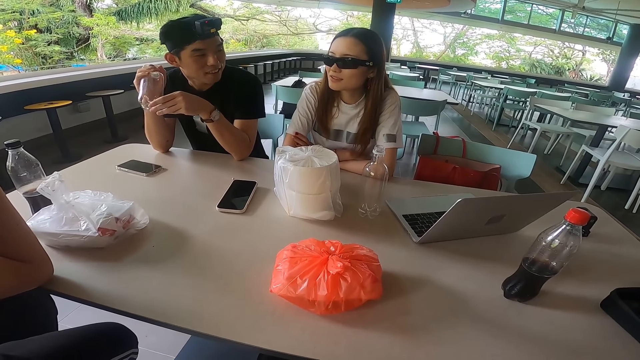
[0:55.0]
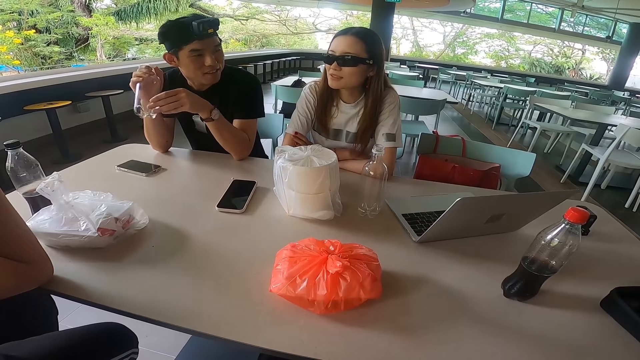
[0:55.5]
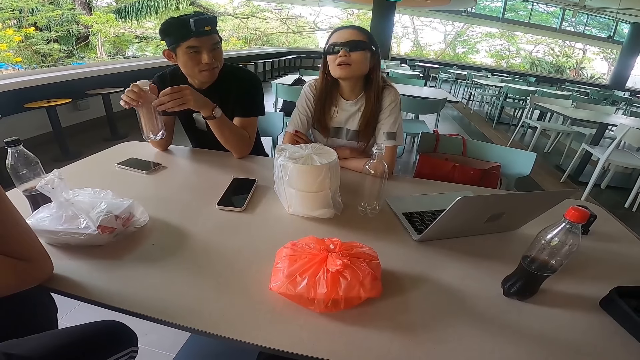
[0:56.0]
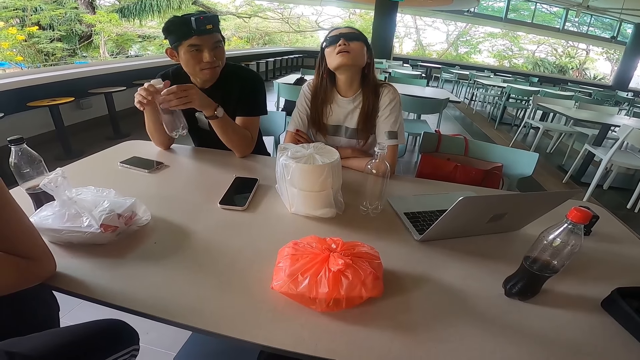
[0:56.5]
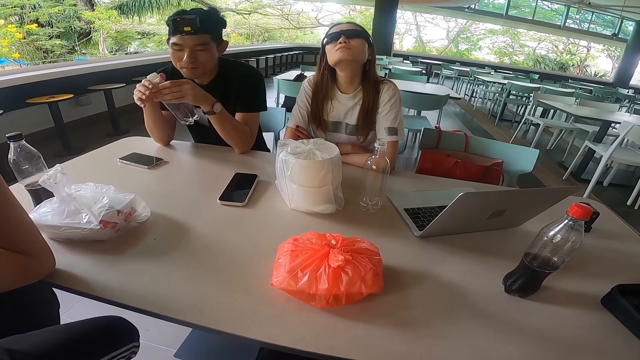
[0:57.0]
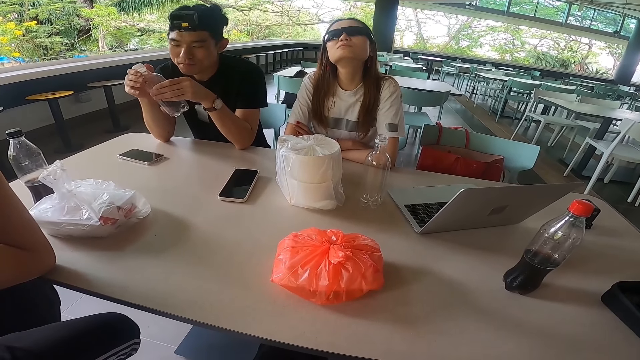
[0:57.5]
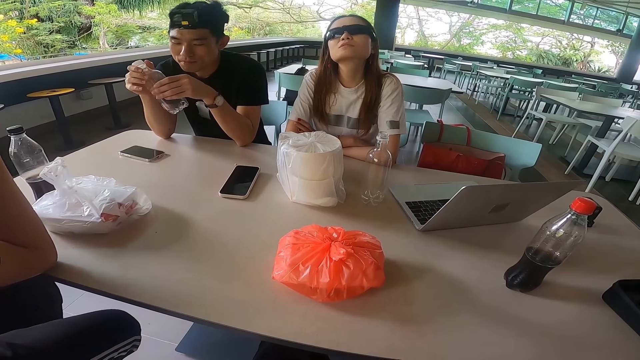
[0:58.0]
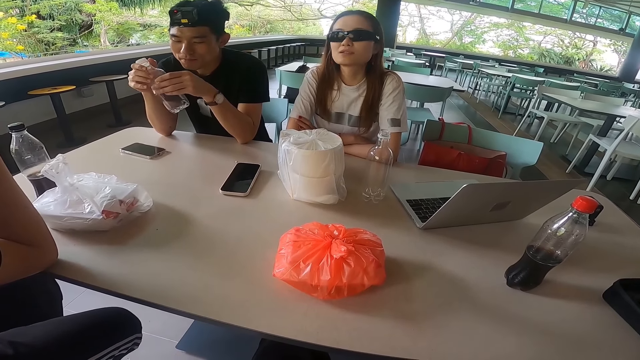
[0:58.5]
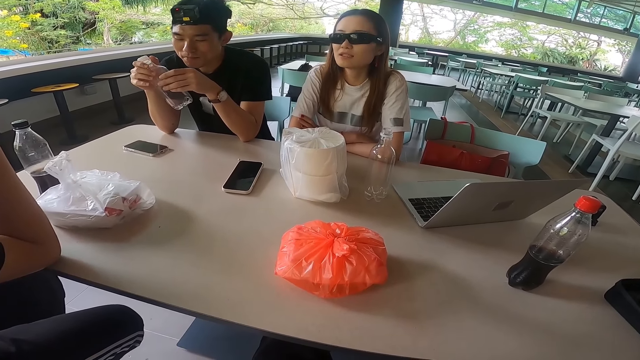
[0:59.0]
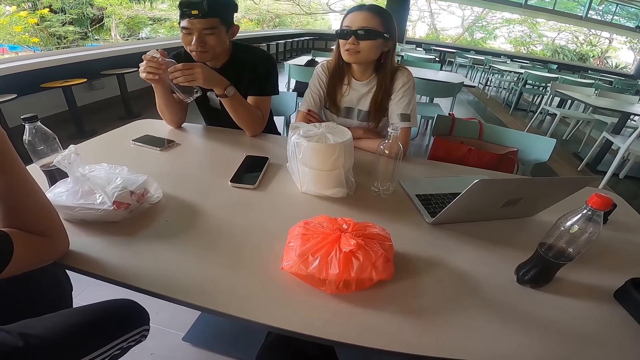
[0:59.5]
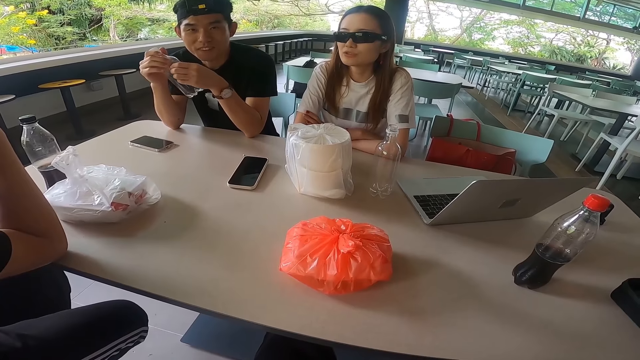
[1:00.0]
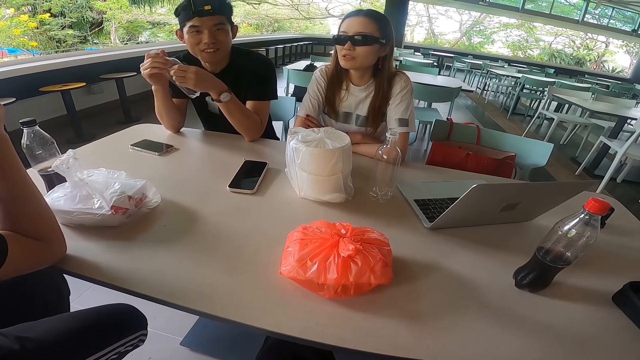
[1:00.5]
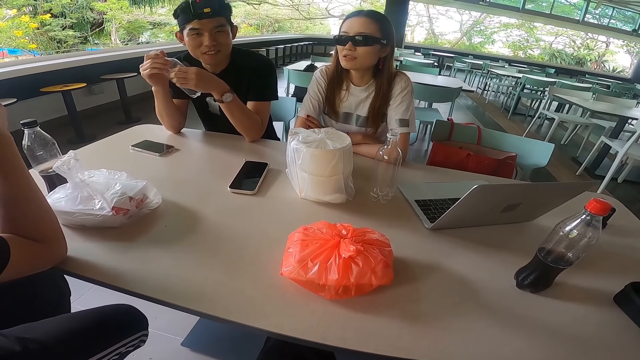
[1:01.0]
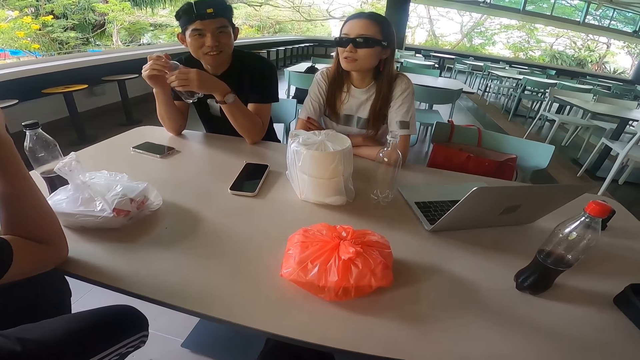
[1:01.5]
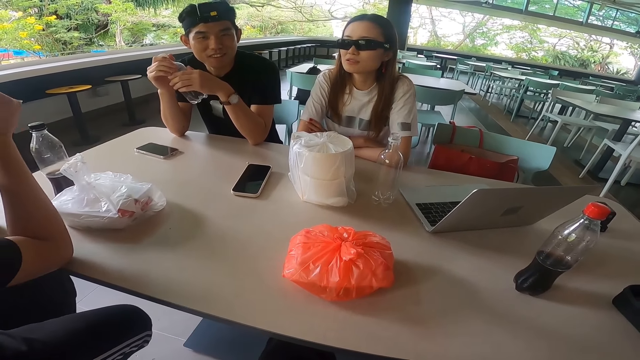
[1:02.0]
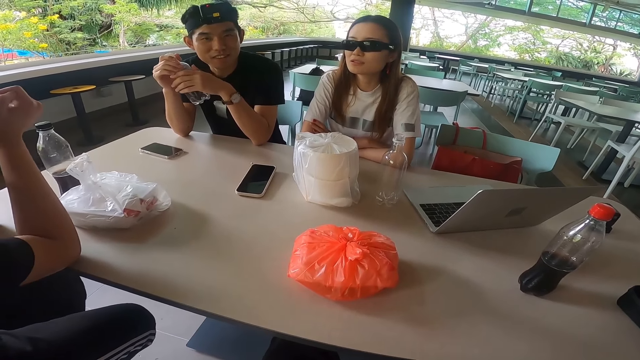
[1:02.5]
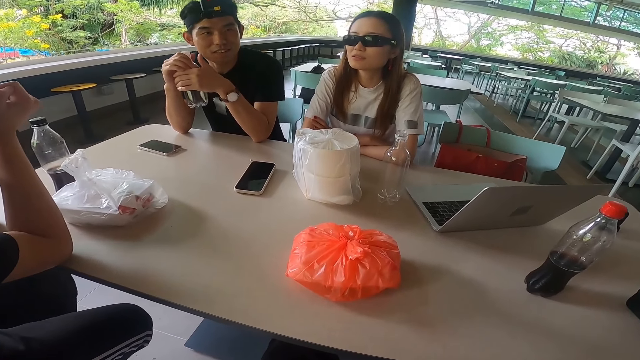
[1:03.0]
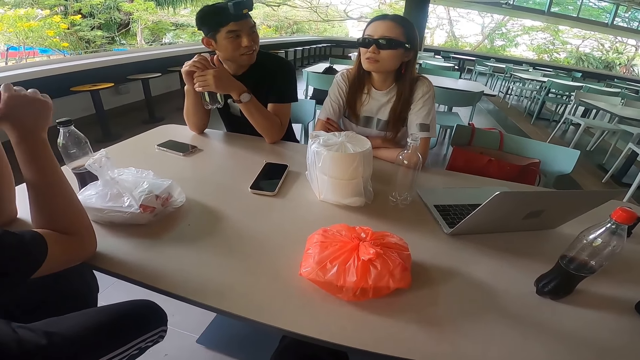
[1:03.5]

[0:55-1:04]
The camera wearer stares at a lady.

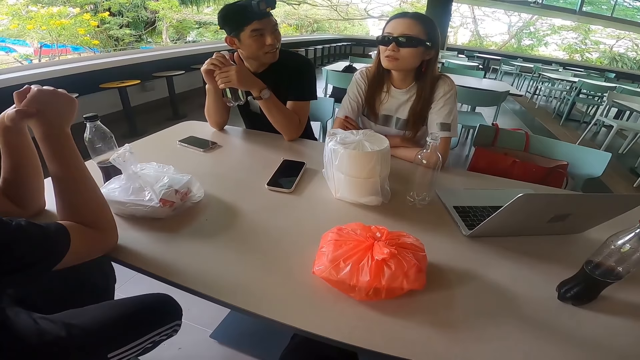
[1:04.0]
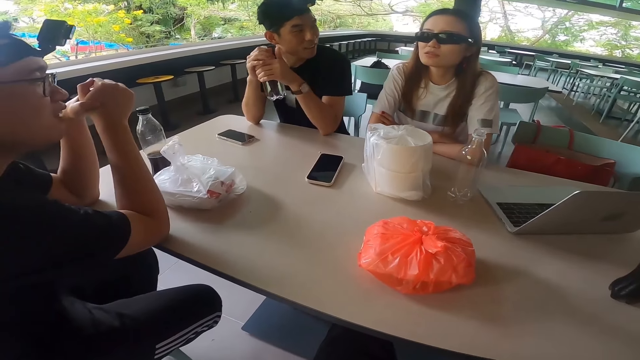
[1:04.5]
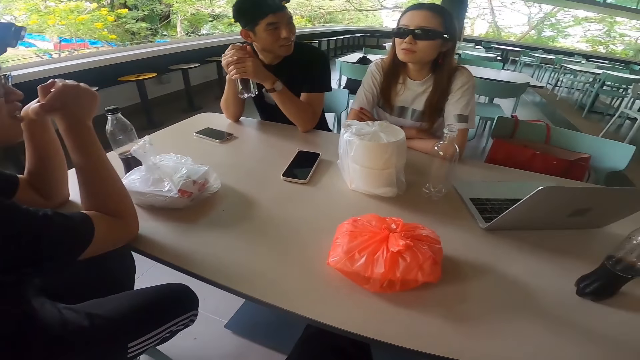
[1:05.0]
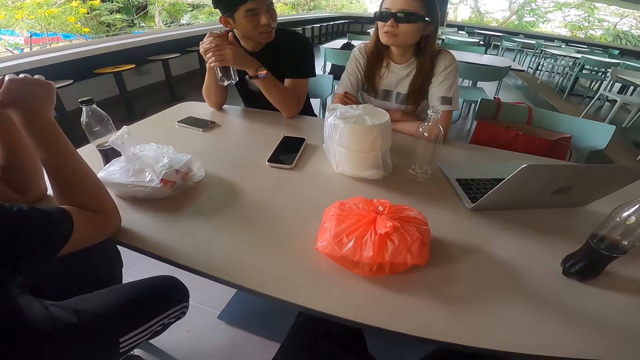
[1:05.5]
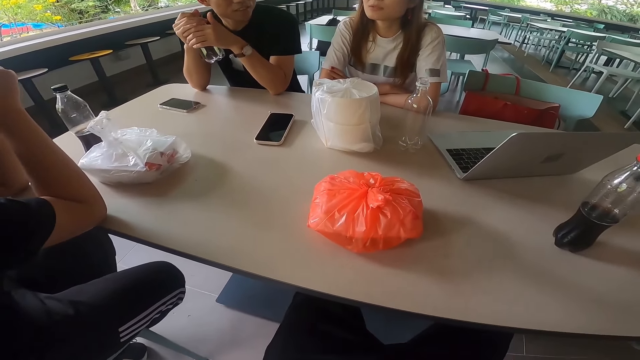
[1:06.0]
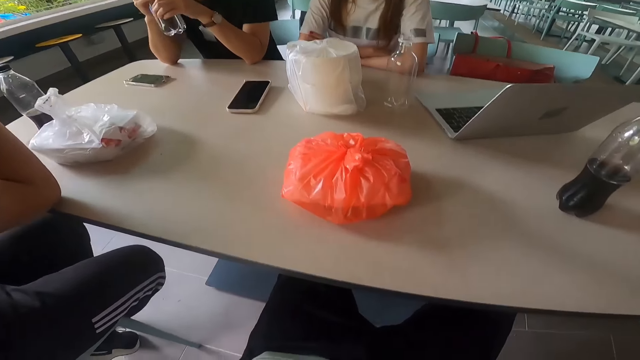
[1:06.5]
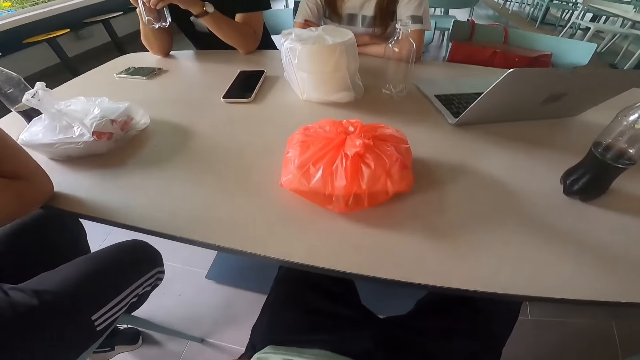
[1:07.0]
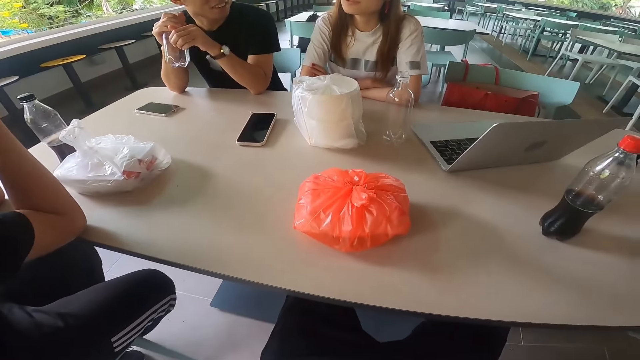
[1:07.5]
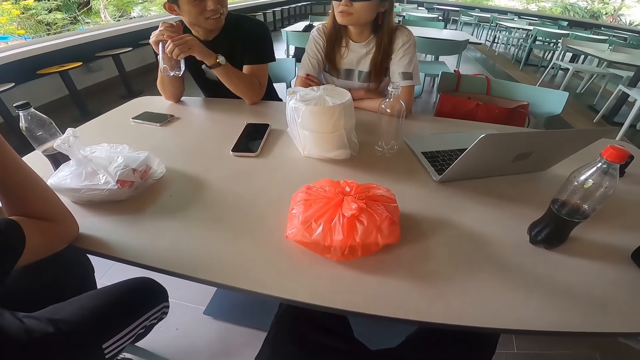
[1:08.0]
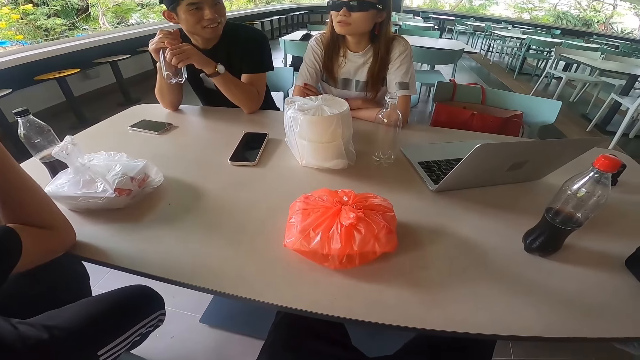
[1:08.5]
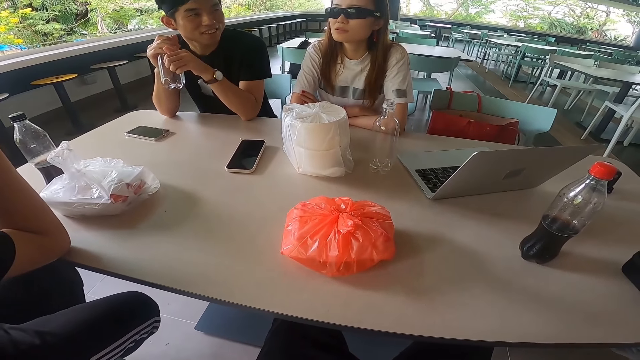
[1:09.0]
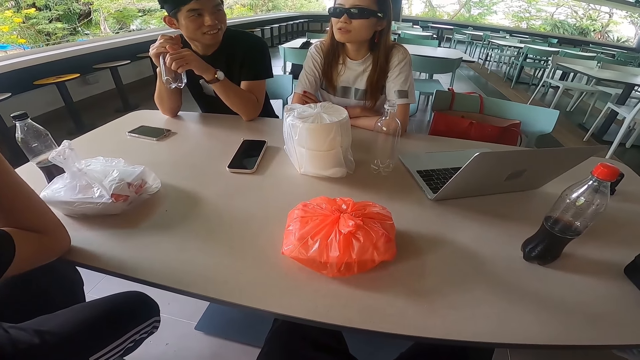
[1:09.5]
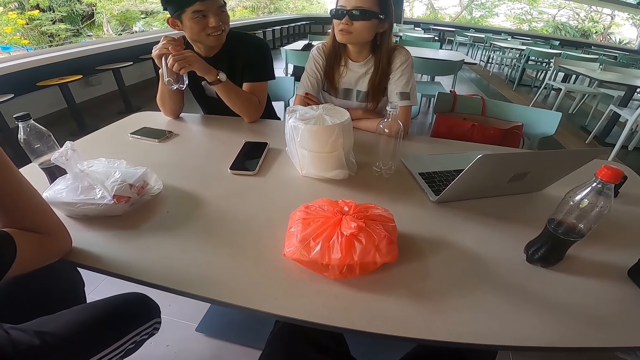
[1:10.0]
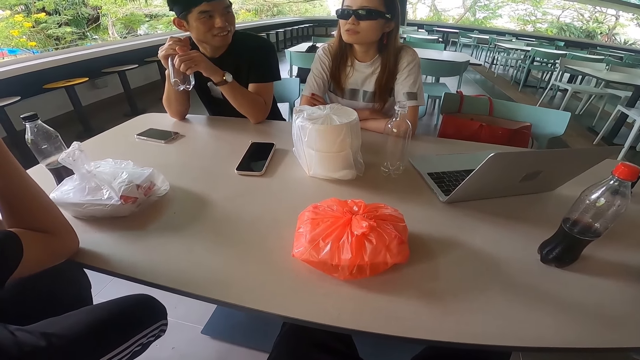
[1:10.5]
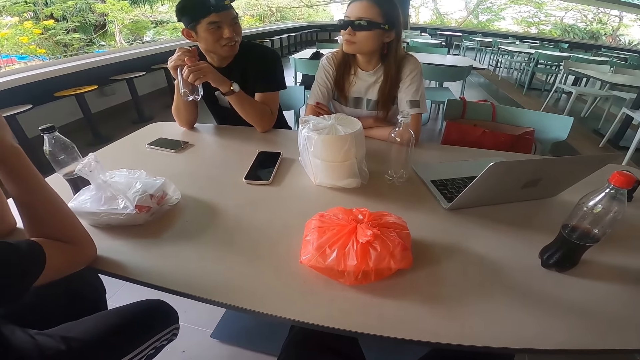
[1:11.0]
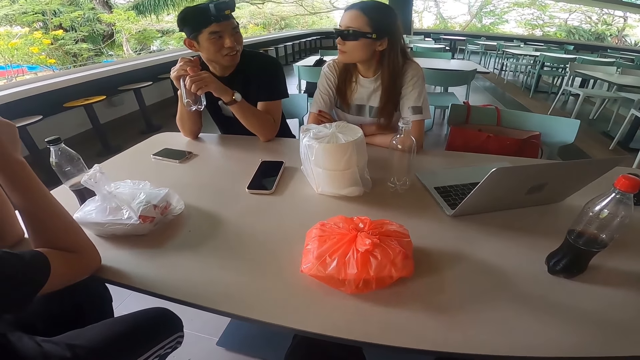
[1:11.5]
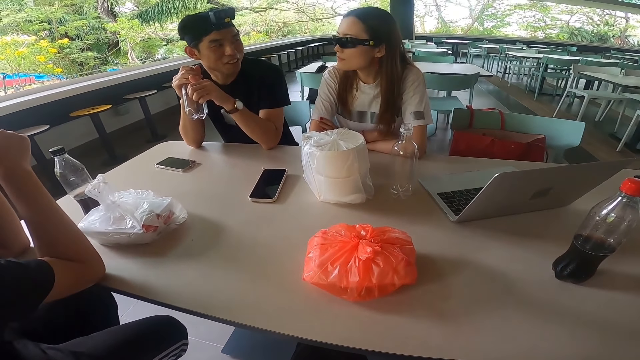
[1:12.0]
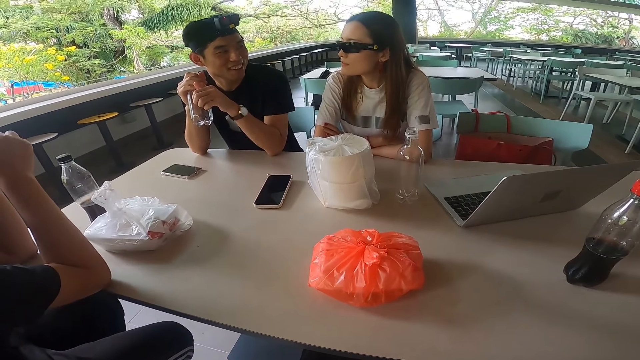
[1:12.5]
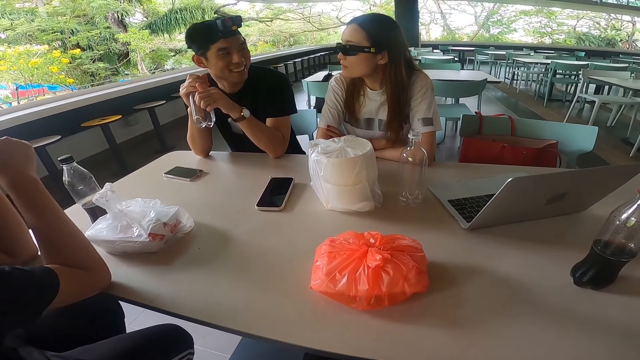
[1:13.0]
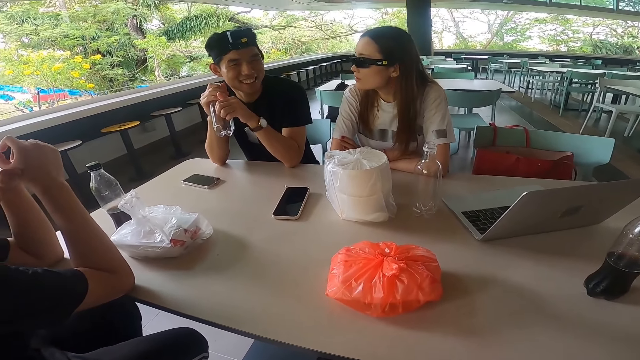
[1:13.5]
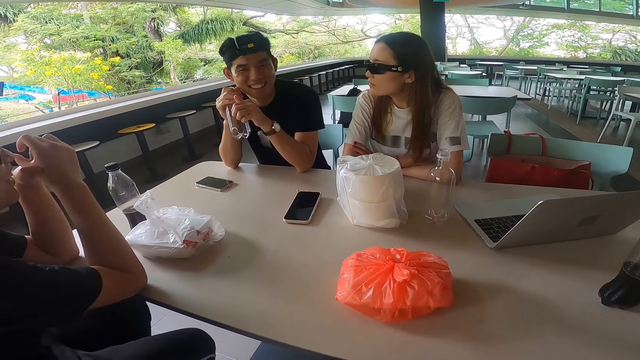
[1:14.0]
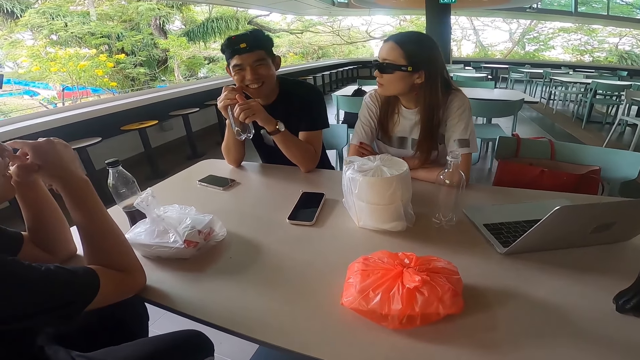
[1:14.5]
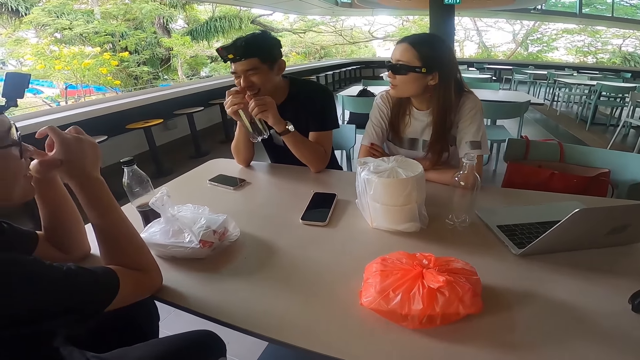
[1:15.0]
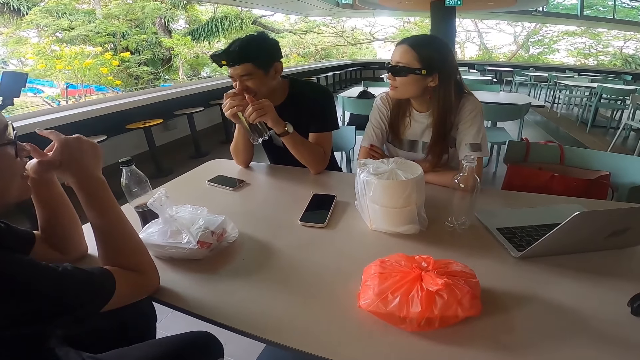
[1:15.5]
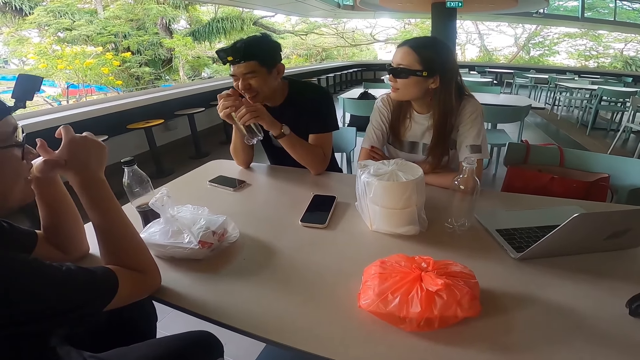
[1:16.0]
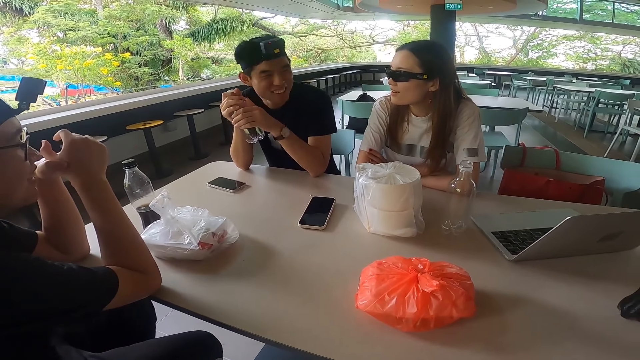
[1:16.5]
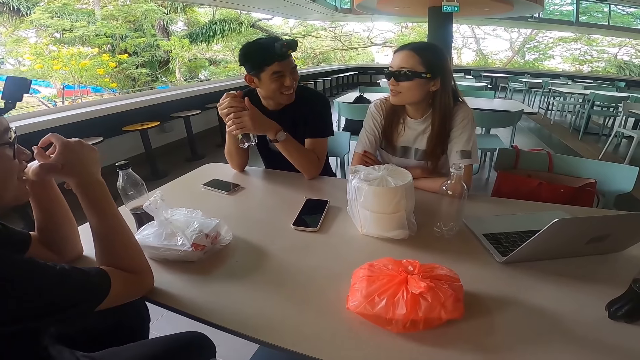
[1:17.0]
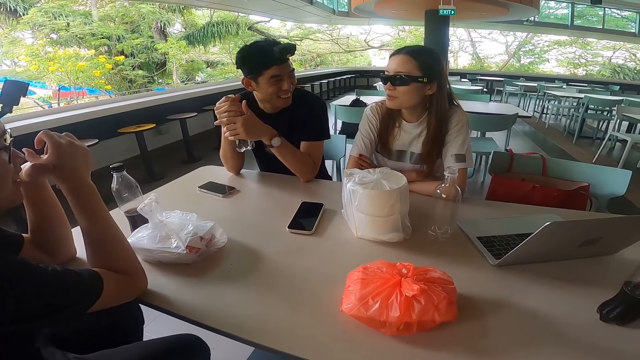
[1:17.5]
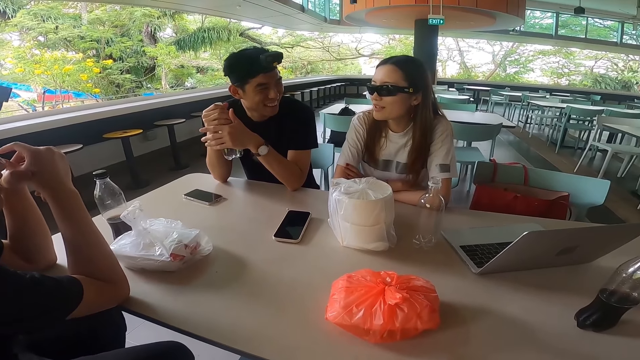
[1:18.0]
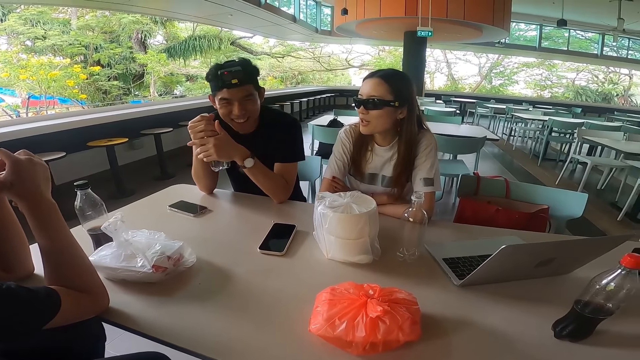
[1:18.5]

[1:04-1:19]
The camera wearer stares at the table. They stare at a lady.
